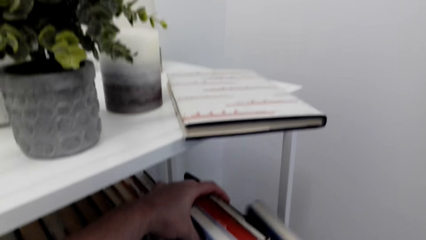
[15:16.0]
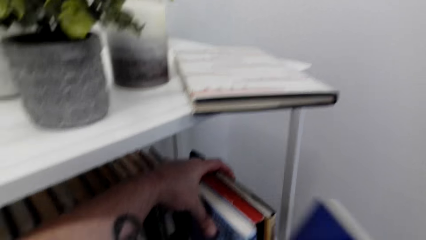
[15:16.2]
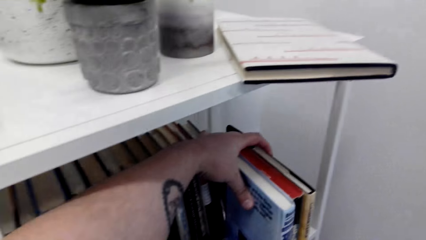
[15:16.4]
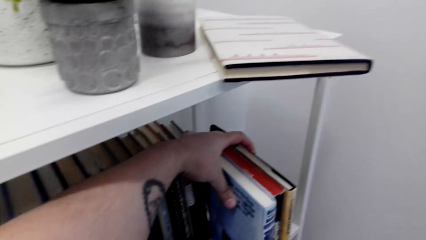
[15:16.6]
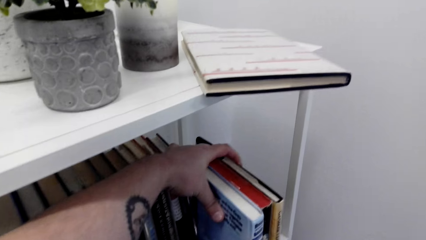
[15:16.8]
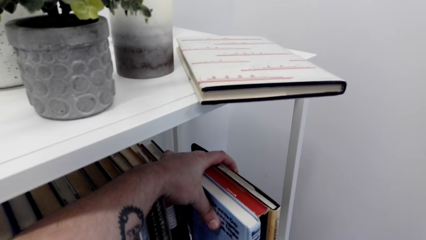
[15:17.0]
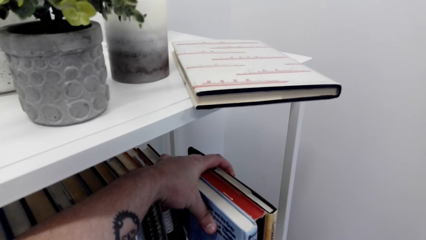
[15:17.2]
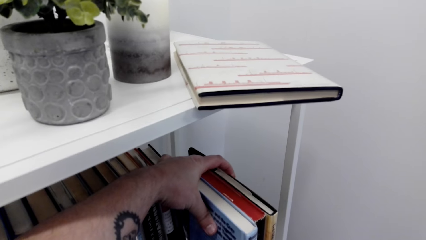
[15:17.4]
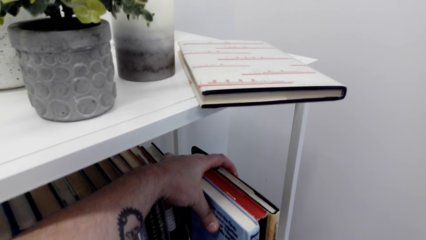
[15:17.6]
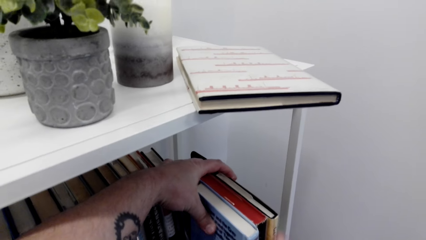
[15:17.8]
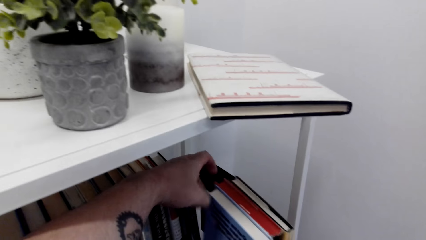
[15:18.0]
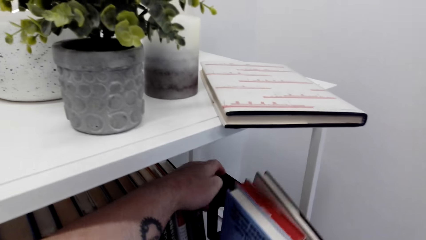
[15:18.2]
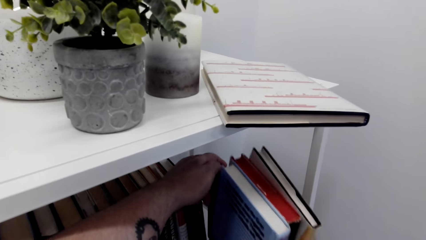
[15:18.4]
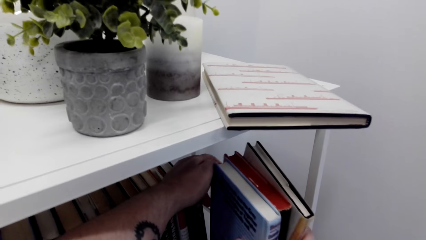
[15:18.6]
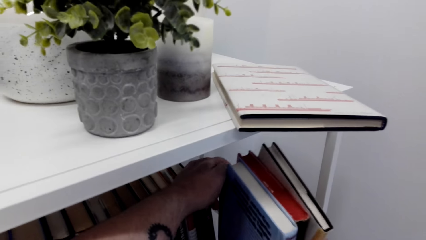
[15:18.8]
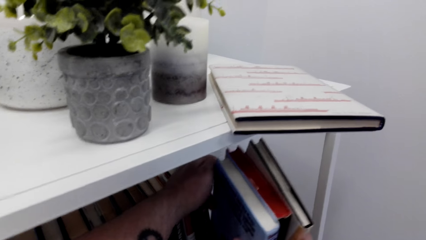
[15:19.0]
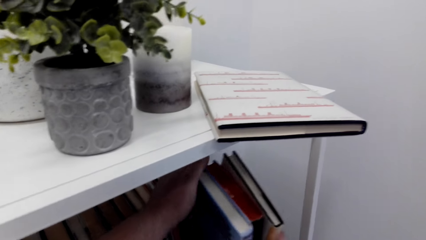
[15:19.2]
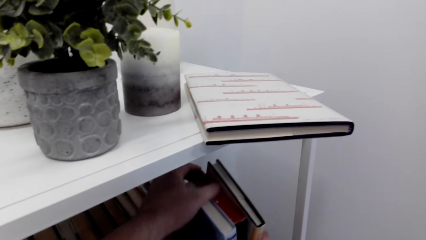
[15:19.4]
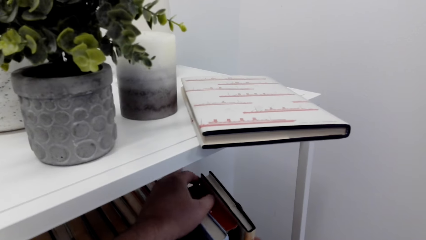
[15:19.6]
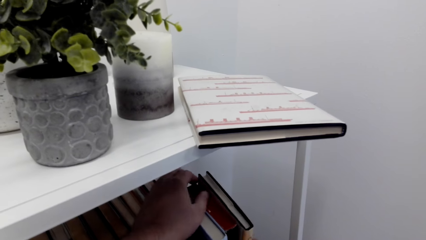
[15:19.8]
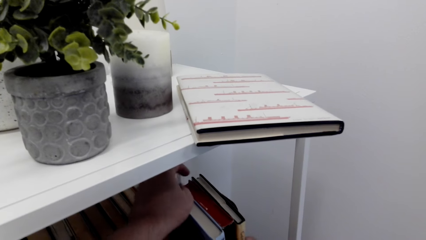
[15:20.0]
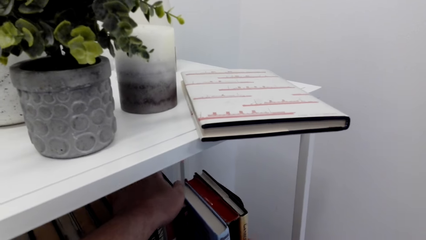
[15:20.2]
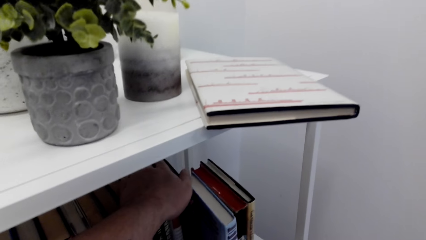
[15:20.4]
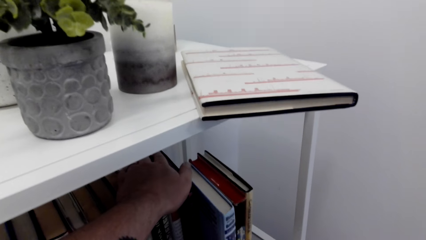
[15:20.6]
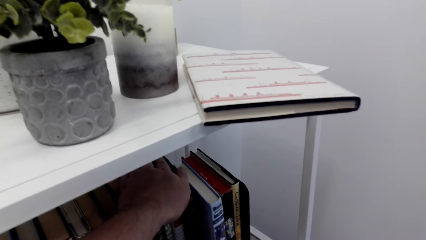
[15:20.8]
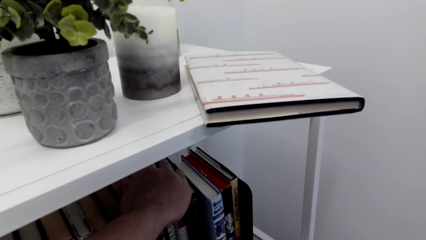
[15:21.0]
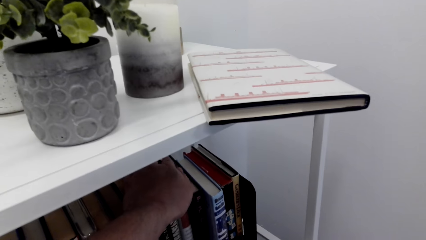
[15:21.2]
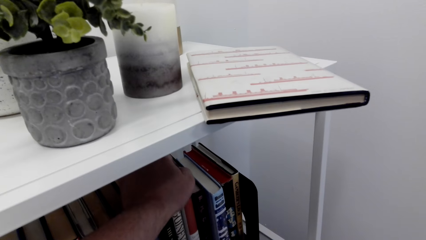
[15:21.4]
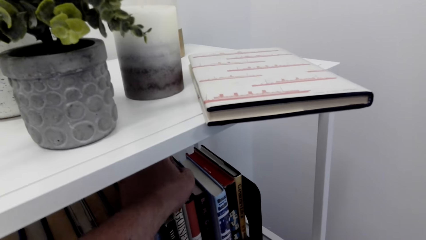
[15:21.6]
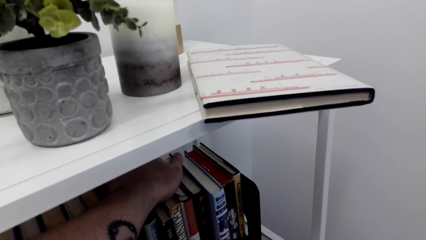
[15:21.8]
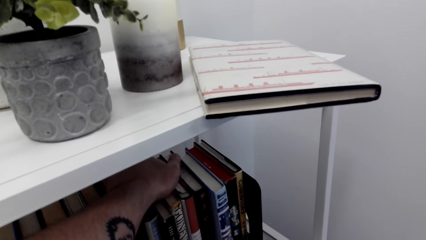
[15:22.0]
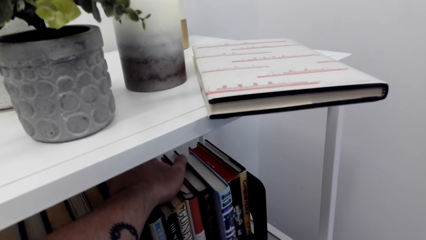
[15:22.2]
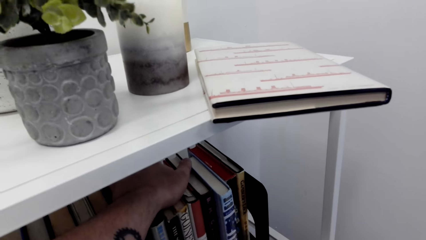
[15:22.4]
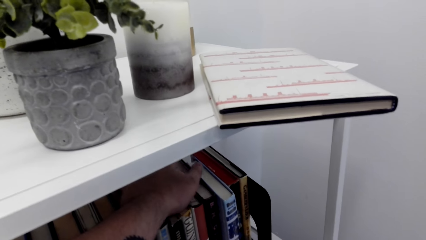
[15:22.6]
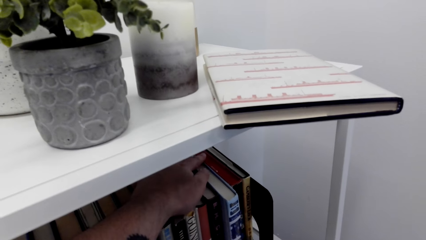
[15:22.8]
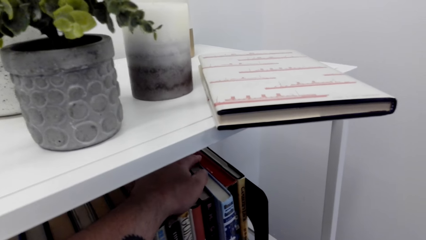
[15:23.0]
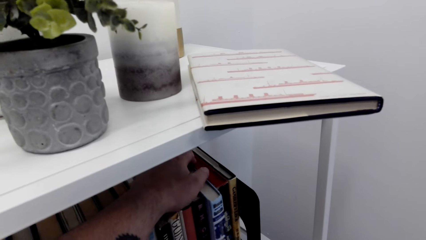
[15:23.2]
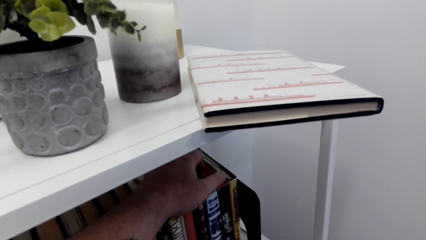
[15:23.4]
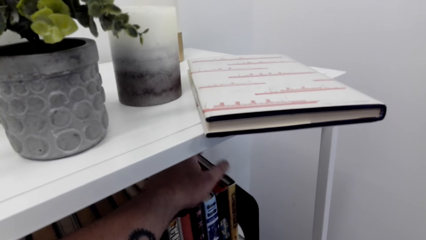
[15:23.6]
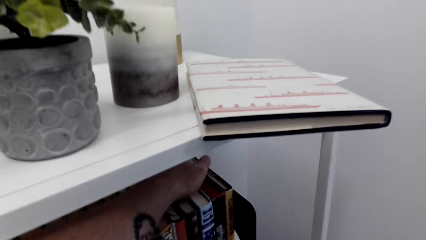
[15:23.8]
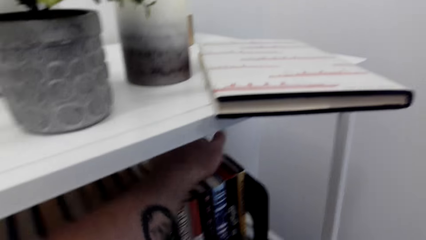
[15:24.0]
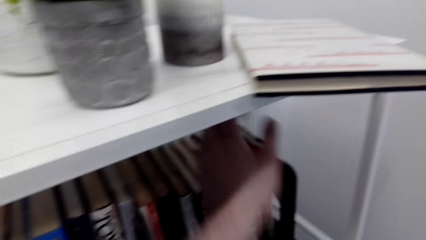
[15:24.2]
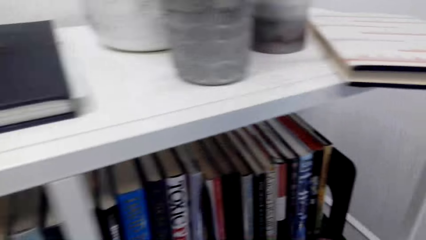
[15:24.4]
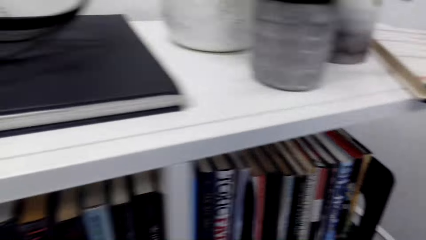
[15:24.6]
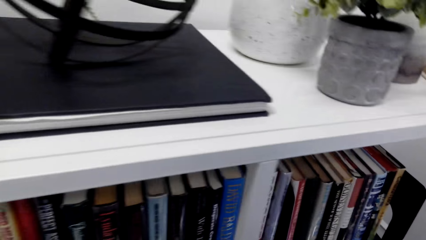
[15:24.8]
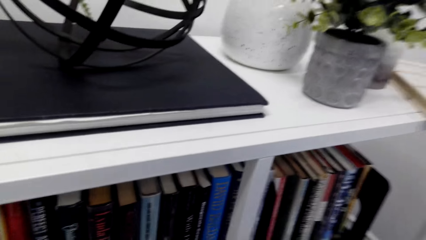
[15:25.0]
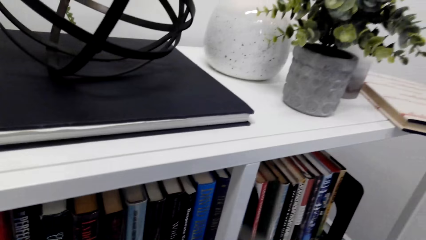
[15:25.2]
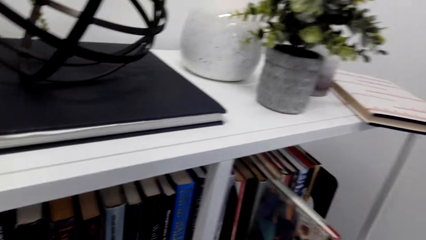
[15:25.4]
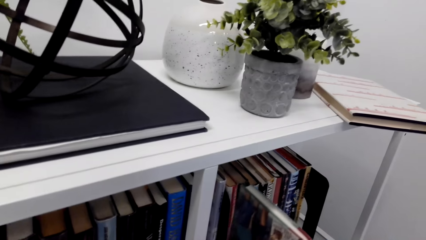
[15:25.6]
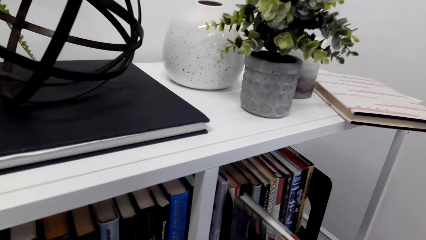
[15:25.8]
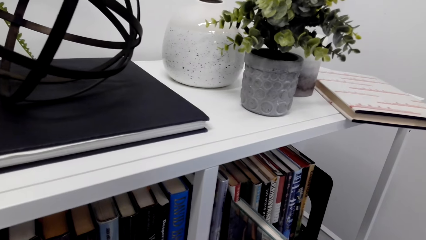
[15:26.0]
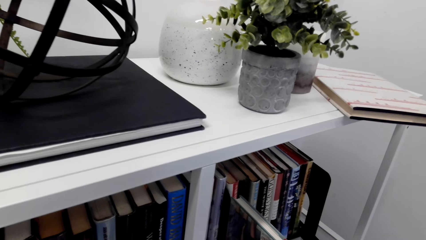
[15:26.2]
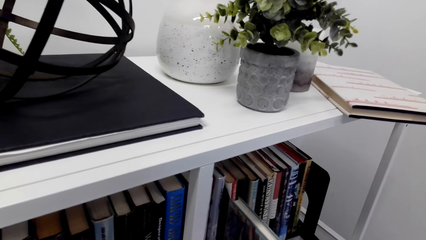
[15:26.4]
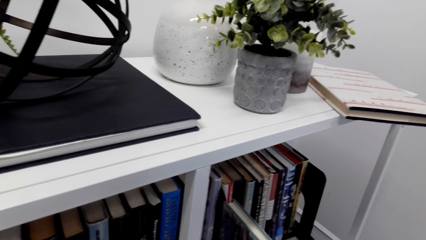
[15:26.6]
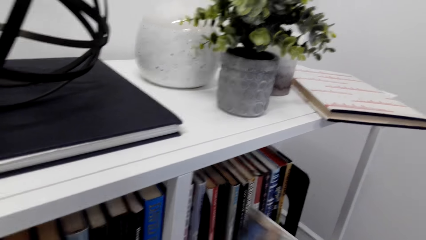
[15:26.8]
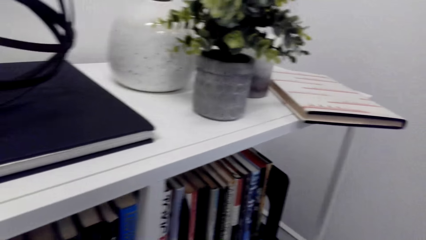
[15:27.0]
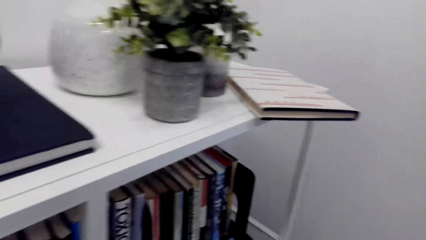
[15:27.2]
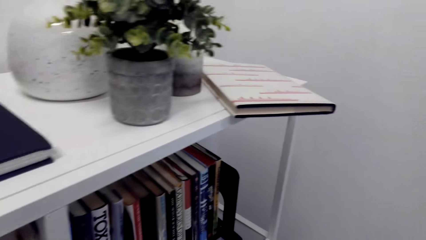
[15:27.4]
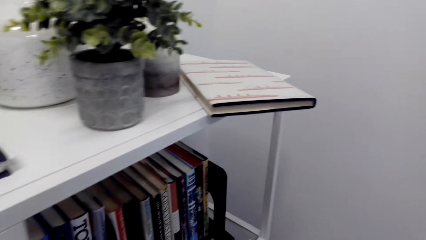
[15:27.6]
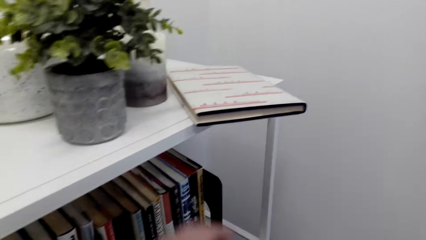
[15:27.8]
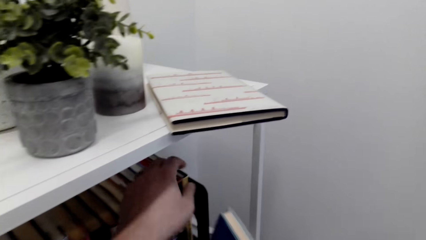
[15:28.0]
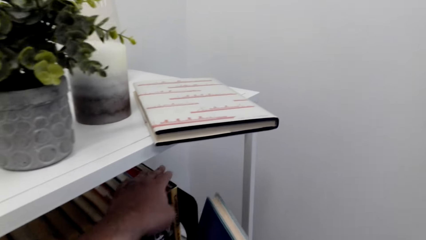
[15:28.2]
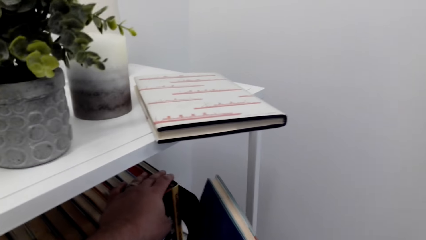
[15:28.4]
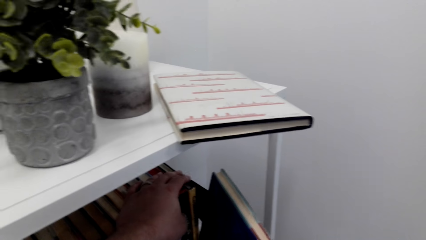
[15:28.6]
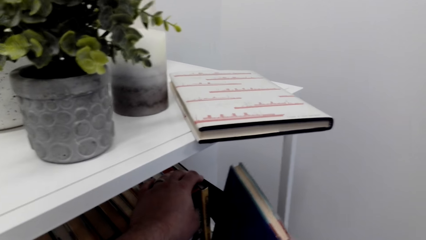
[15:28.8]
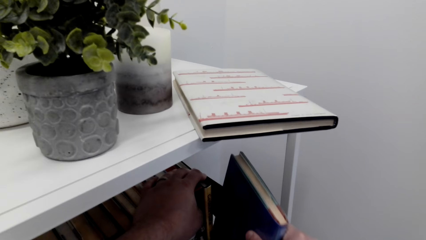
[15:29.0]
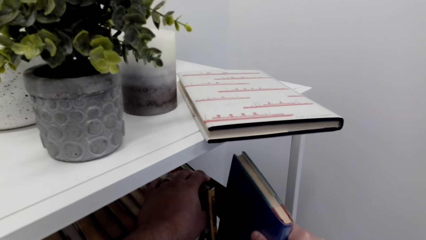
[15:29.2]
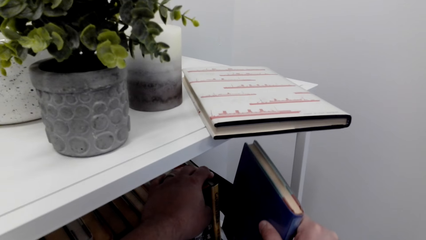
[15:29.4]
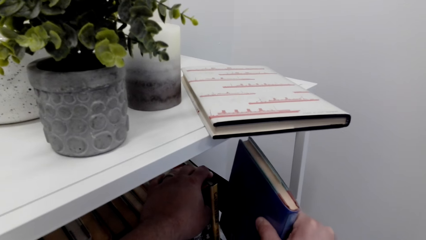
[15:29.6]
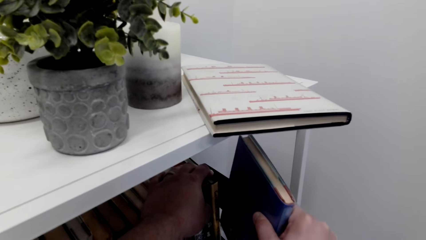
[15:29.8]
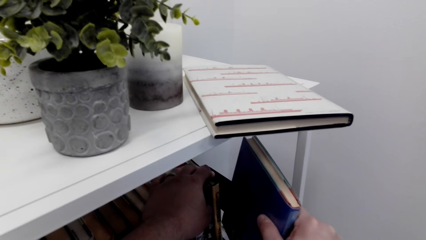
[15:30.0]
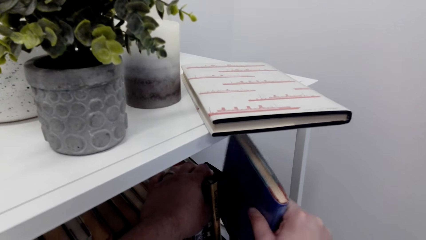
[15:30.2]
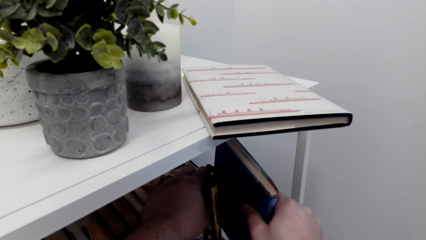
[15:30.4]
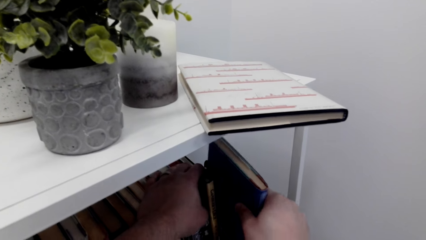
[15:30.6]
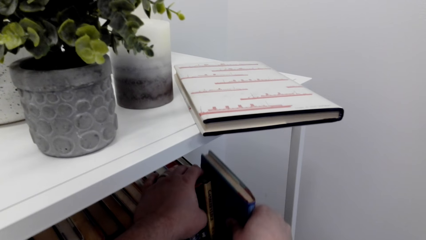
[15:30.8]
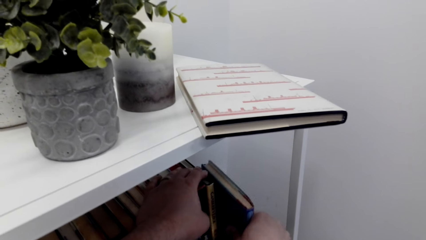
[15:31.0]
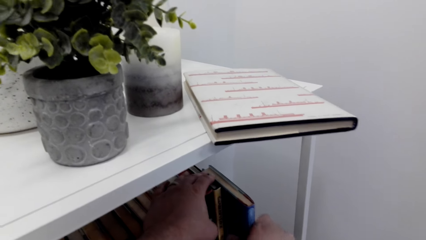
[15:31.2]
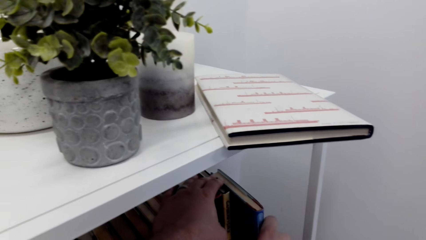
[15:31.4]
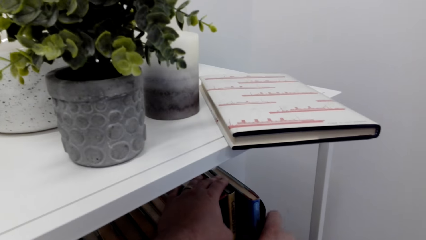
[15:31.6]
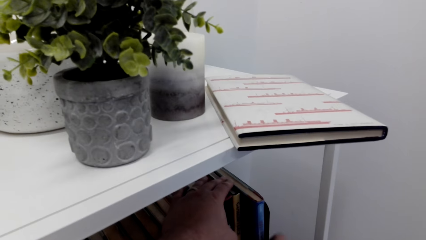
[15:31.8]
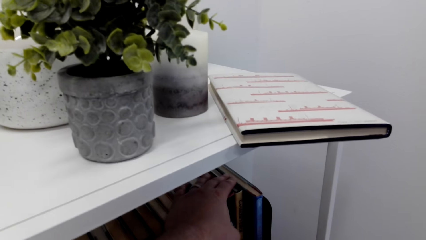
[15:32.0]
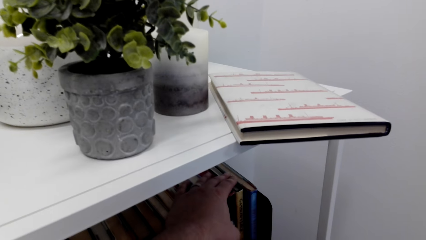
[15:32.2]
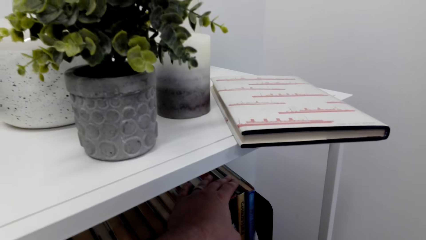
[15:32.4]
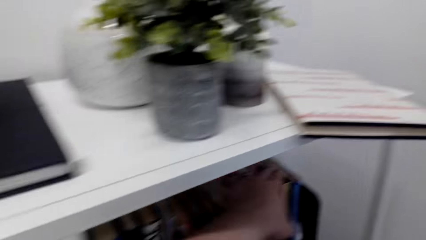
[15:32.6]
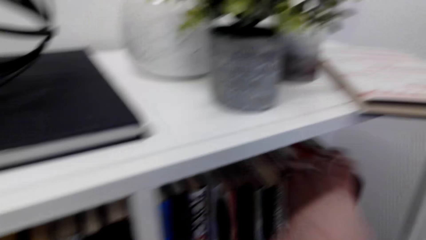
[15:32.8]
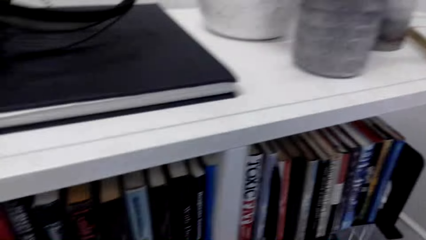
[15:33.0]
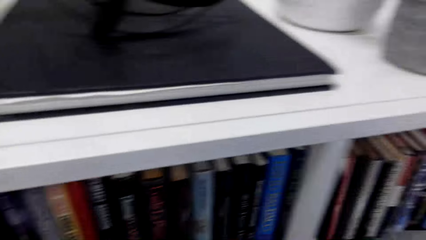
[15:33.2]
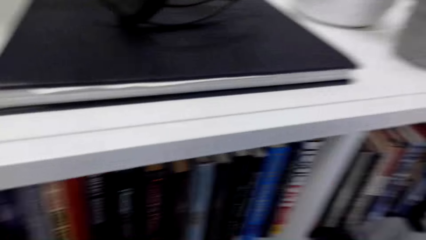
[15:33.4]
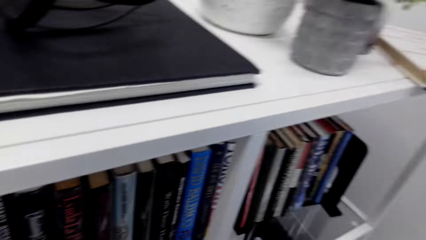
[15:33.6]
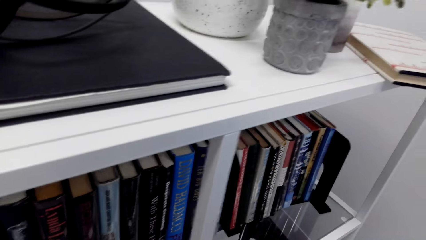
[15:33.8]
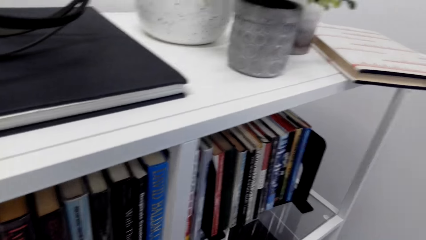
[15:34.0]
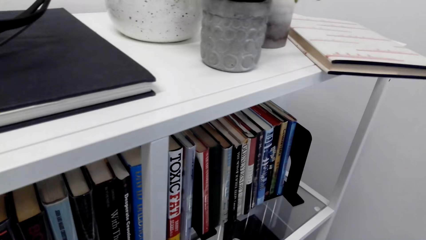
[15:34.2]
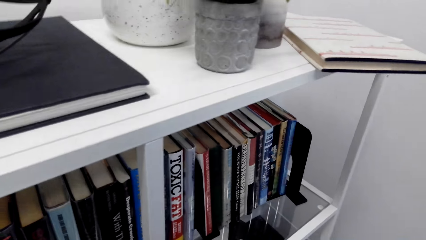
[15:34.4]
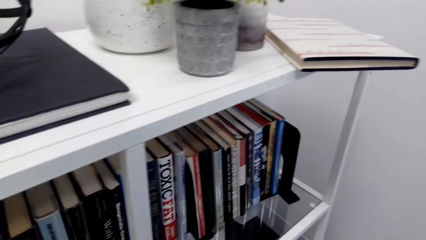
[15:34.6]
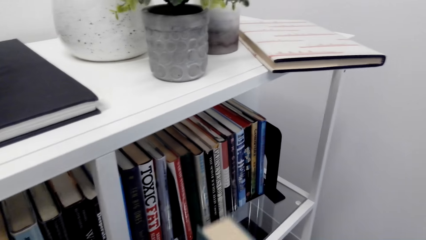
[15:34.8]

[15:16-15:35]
The camera wearer puts the book on the shelf.
